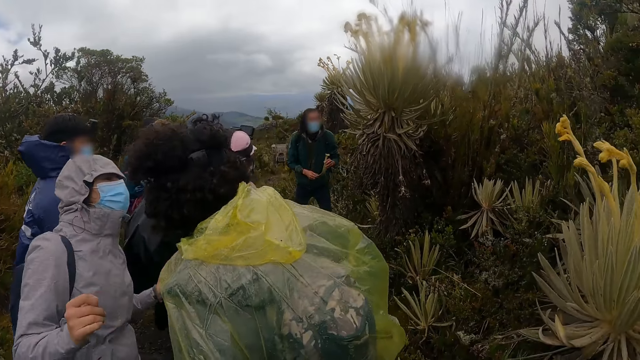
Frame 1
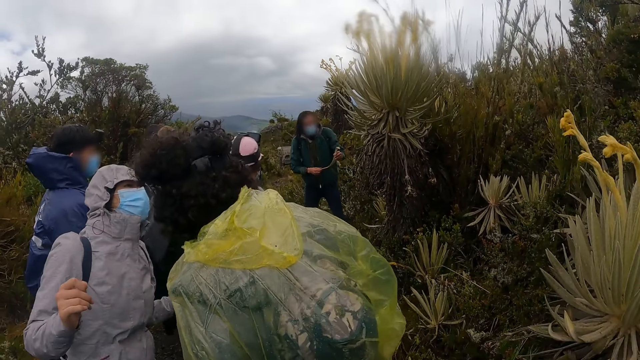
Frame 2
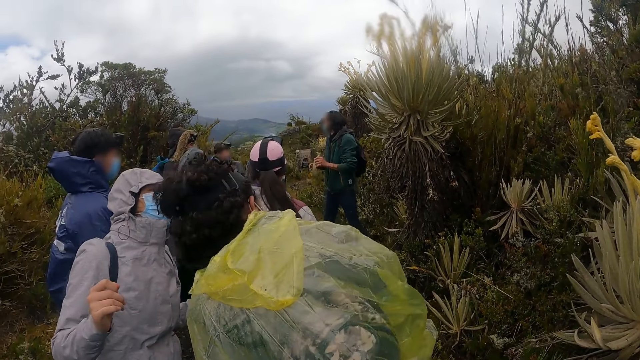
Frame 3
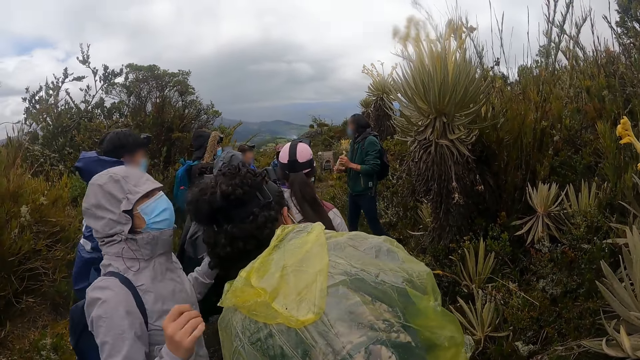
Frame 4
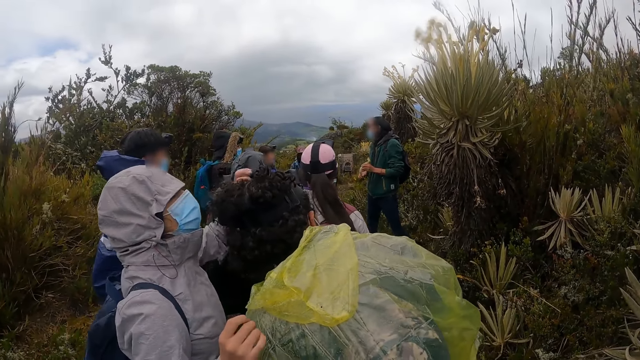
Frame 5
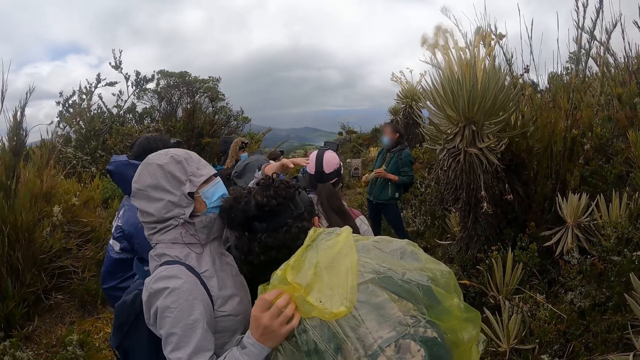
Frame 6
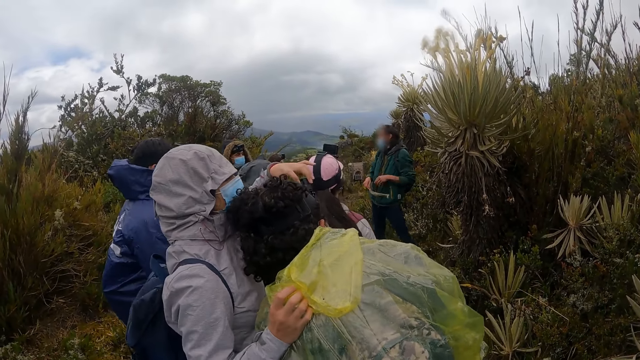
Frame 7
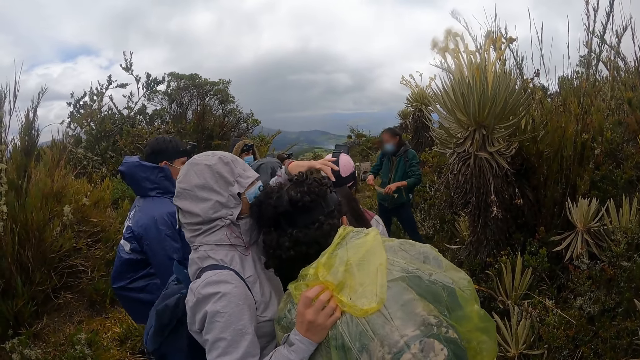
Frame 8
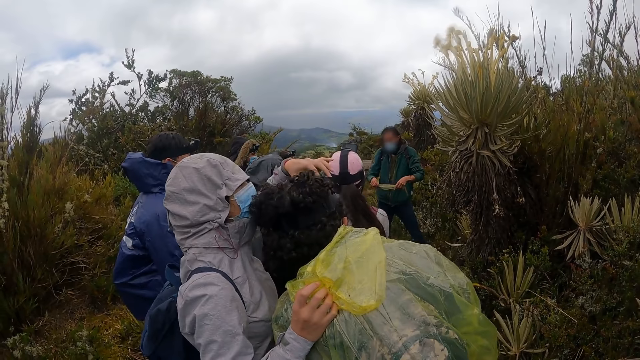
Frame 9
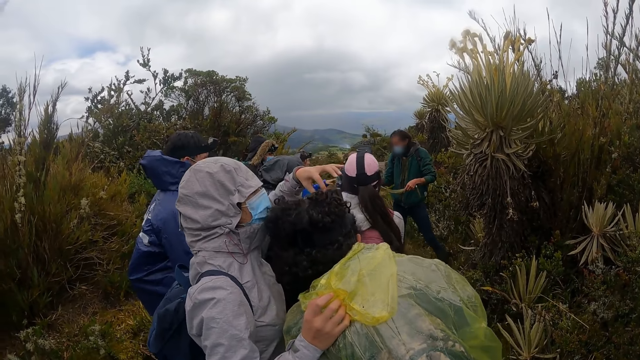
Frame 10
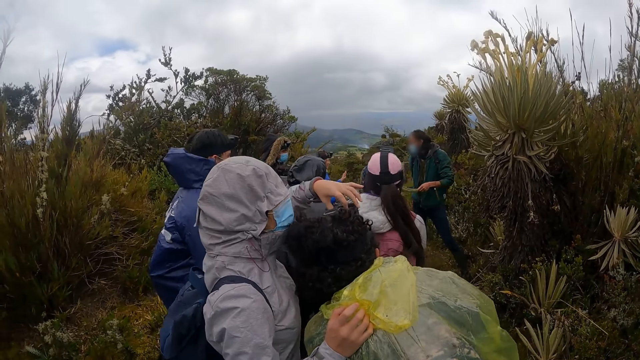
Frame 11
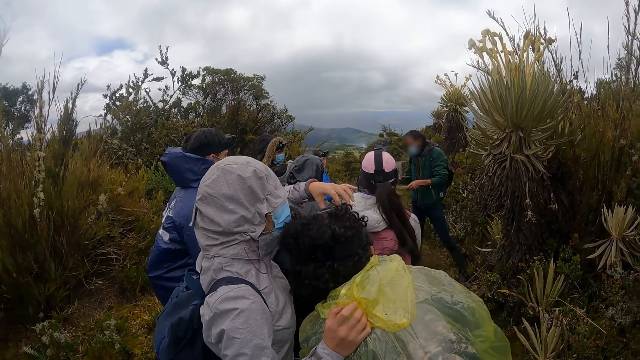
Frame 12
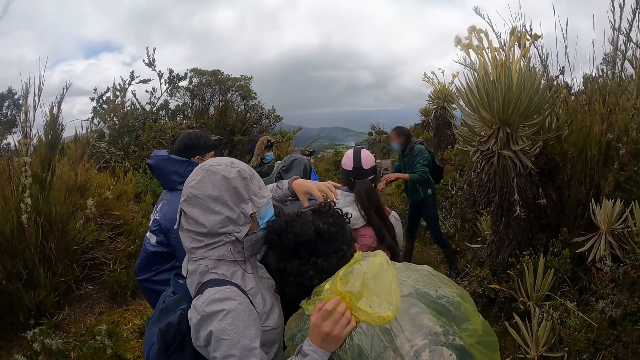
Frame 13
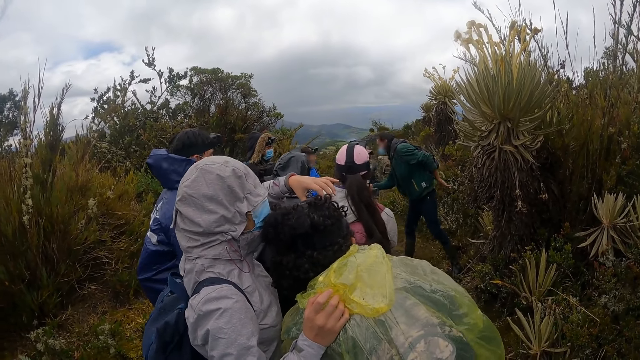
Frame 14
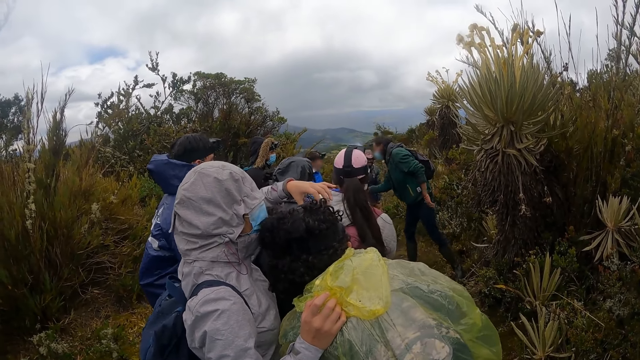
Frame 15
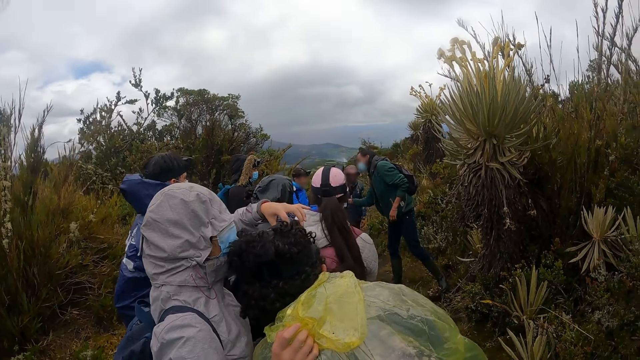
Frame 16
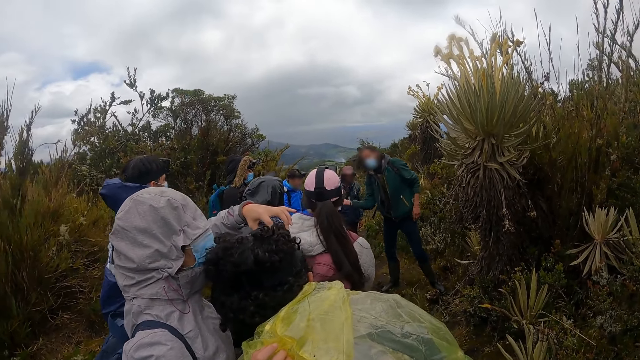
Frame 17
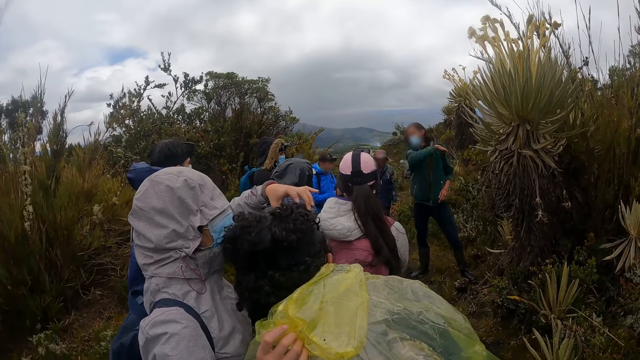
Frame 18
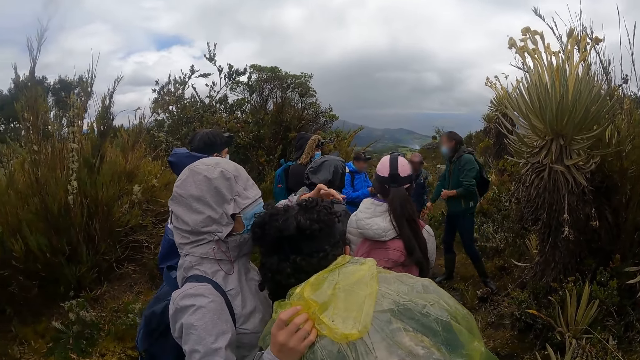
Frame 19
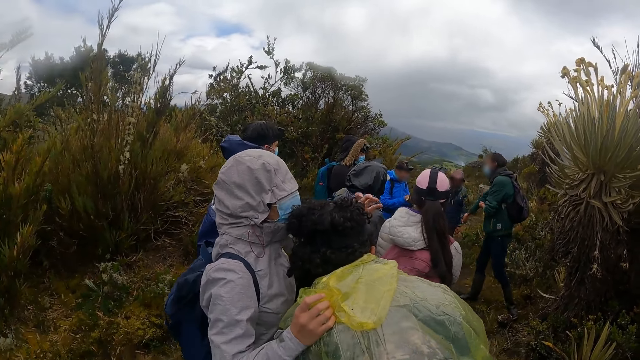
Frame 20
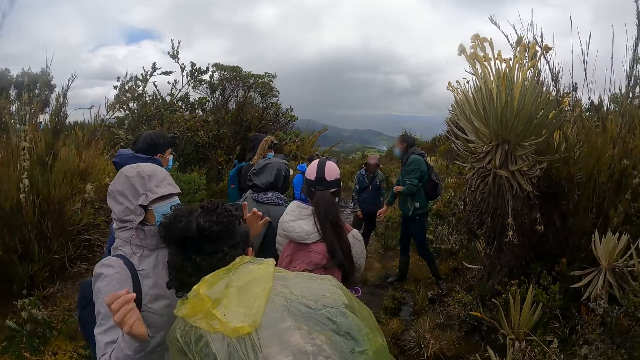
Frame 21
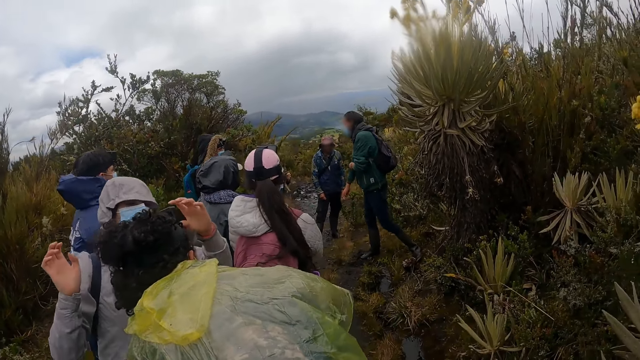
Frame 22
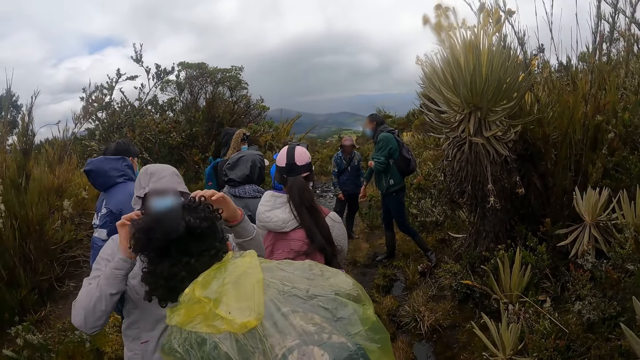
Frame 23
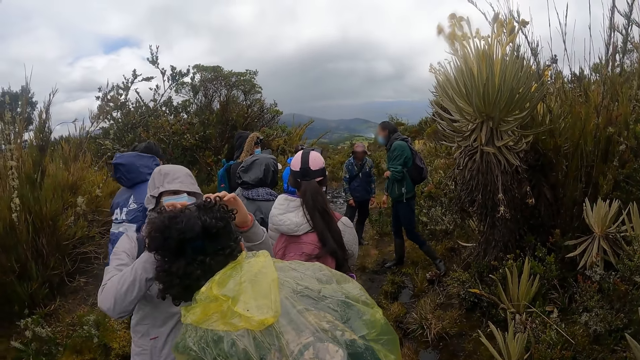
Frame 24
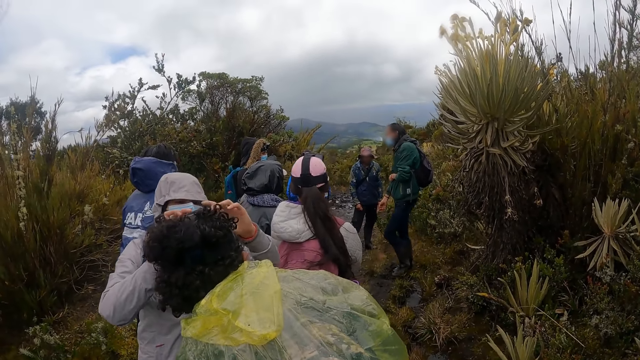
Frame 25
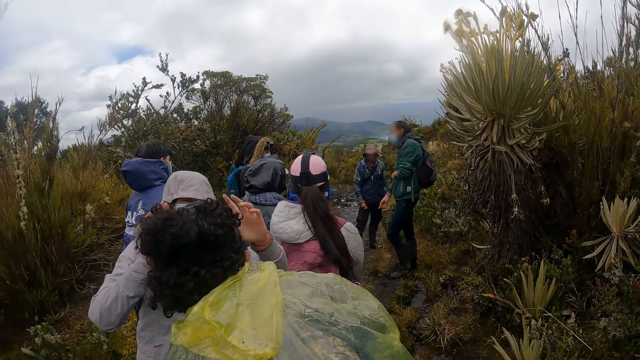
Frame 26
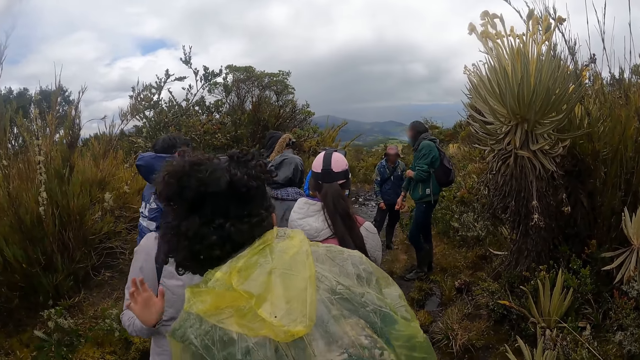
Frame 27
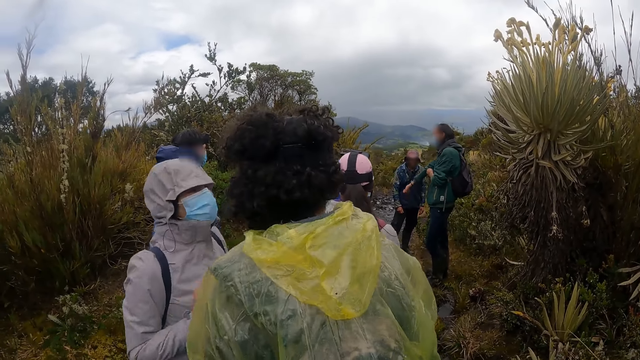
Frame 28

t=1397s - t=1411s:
The woman adjusts the camera on the head of a man with her left hand. Another man passes the branch in his left hand to his right hand and addresses a group of people. The woman adjusts the camera on the head of the first man with both hands.

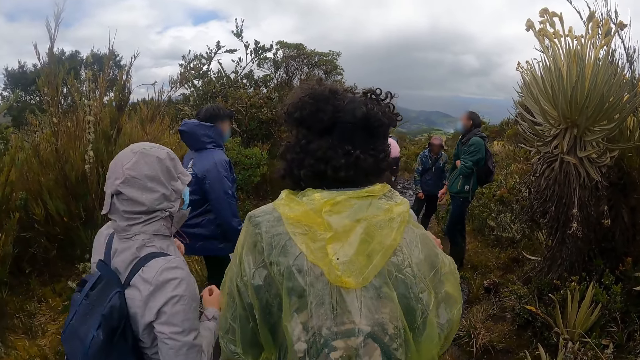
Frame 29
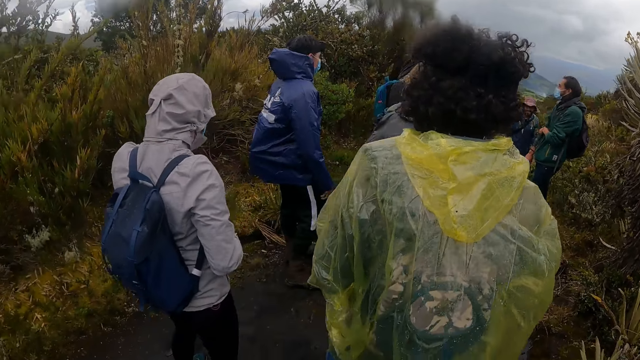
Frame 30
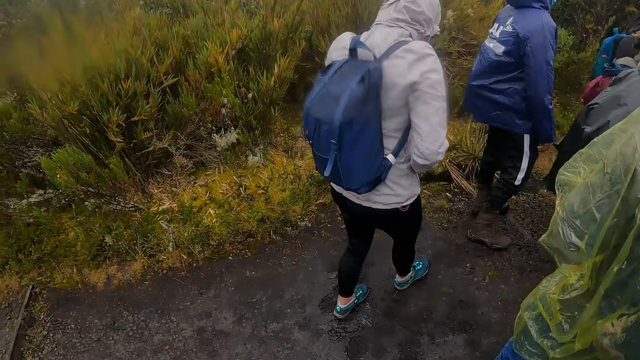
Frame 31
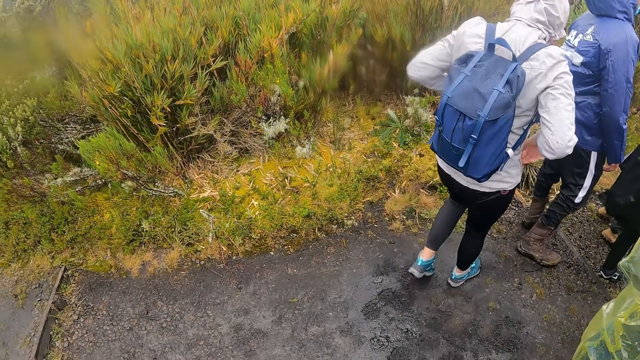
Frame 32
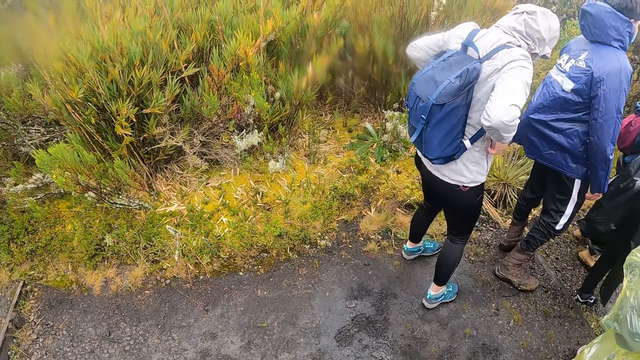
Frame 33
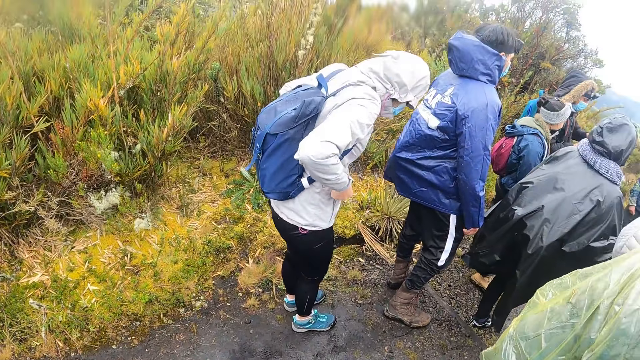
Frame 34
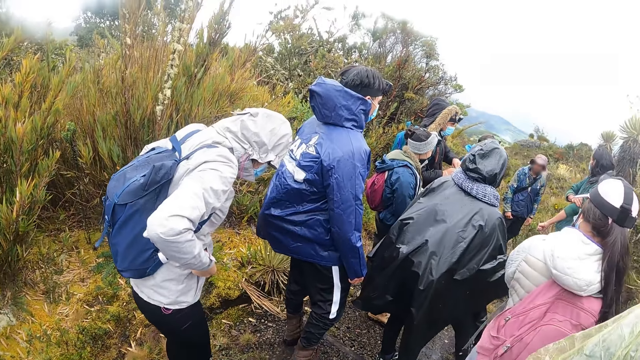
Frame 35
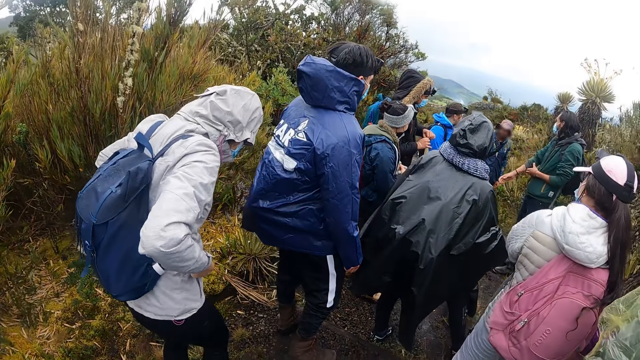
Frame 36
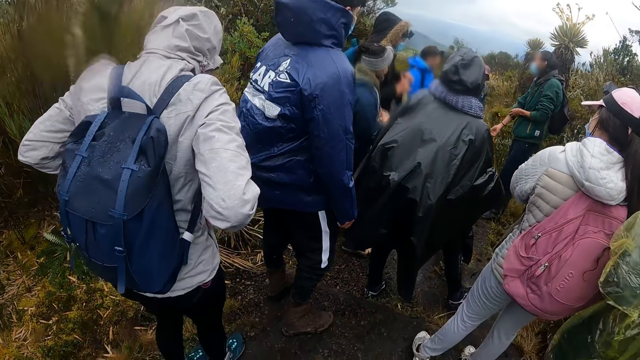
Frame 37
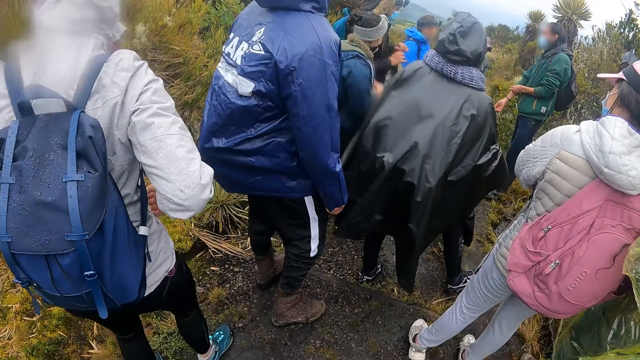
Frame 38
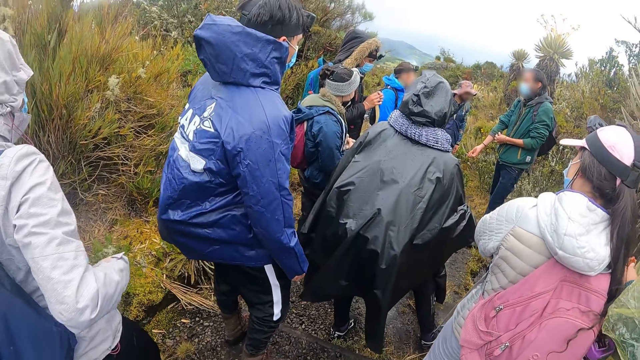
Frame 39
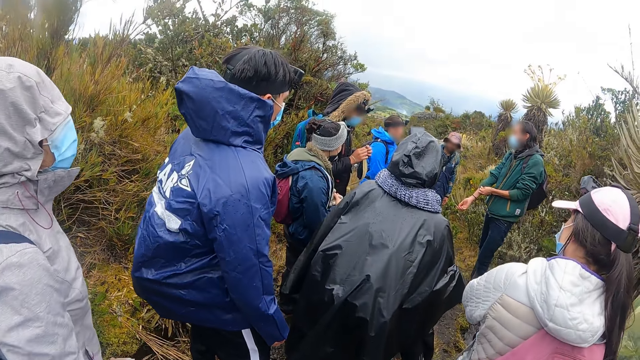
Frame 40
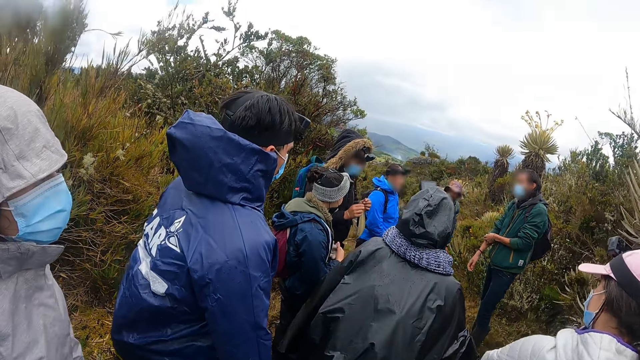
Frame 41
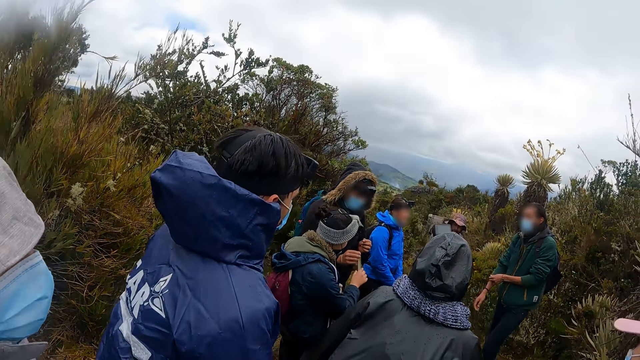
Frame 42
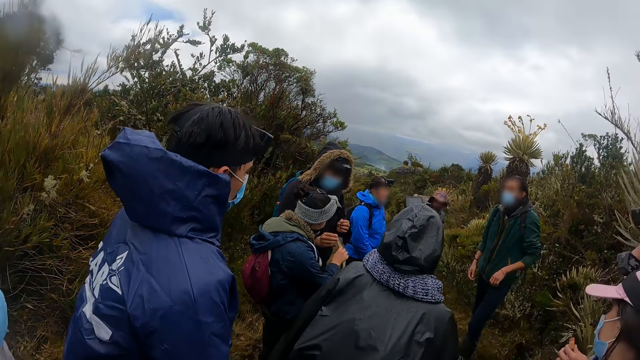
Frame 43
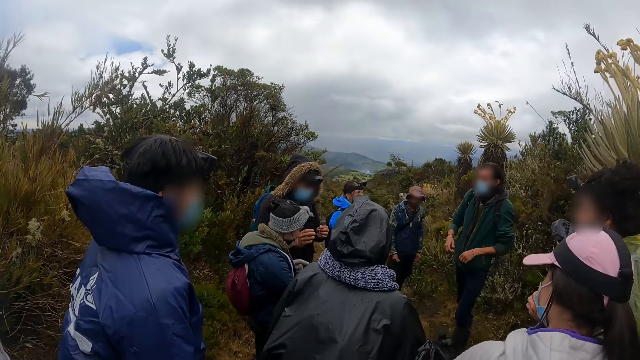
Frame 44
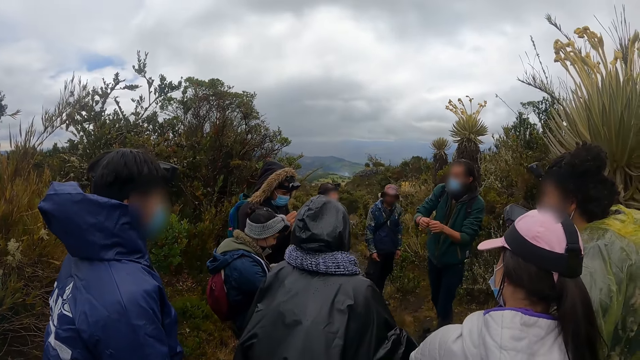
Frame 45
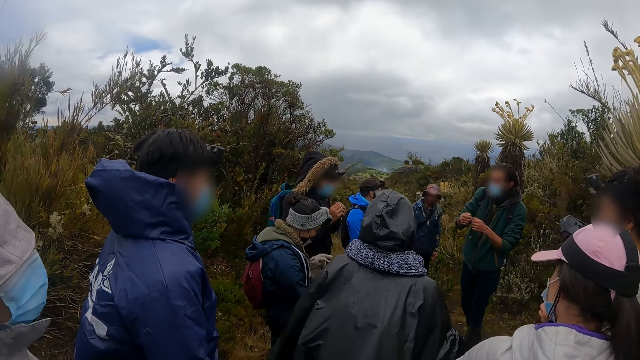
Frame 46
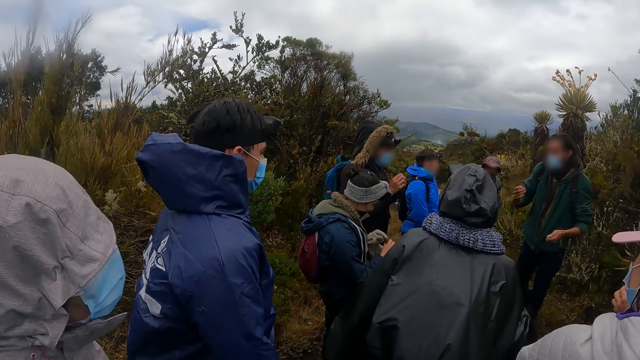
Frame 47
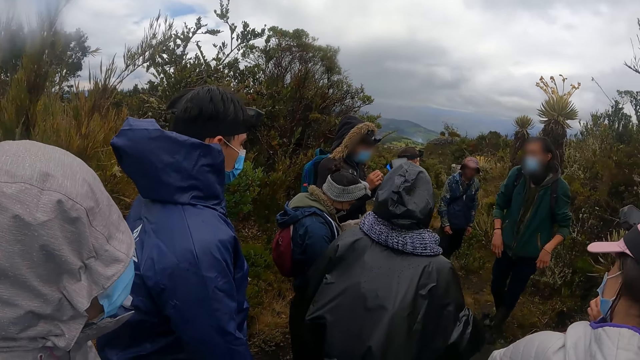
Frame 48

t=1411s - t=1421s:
The camera wearer walks around near the group. They look around.
